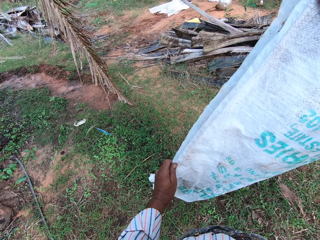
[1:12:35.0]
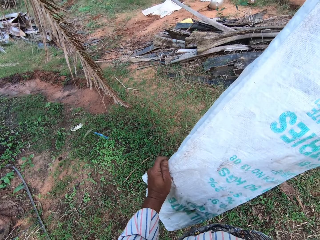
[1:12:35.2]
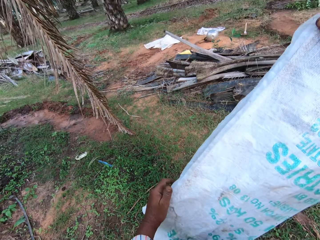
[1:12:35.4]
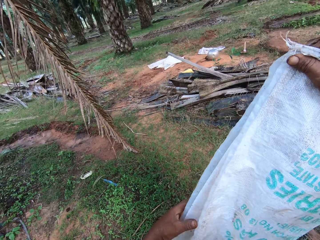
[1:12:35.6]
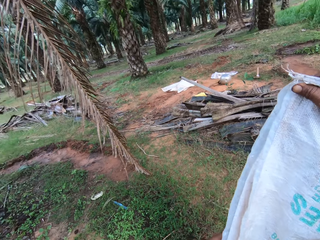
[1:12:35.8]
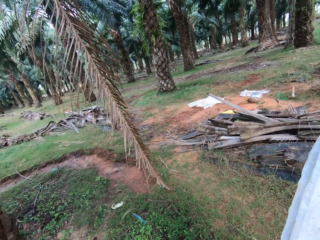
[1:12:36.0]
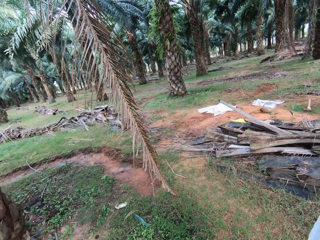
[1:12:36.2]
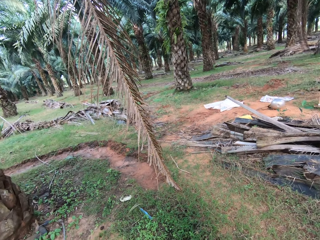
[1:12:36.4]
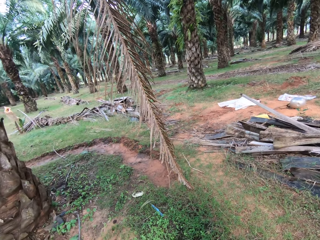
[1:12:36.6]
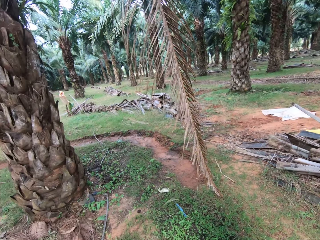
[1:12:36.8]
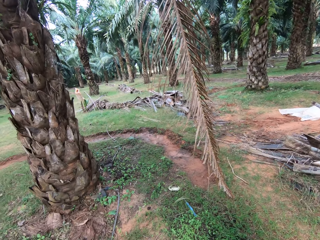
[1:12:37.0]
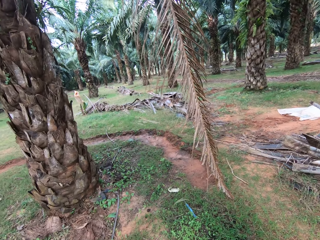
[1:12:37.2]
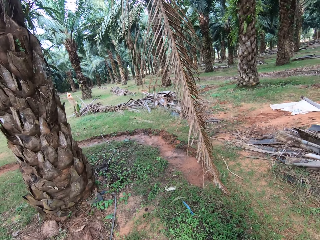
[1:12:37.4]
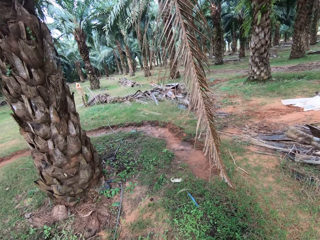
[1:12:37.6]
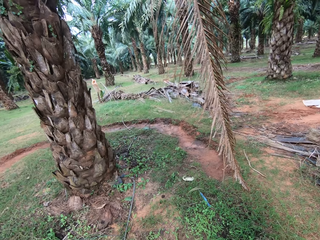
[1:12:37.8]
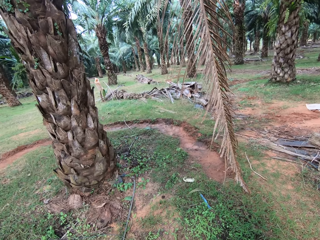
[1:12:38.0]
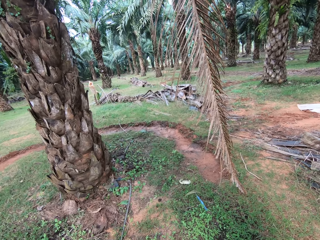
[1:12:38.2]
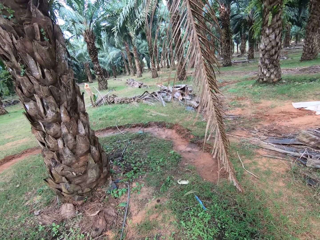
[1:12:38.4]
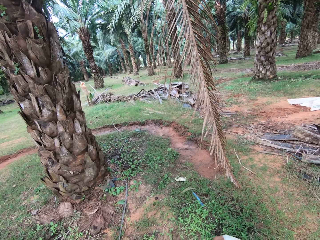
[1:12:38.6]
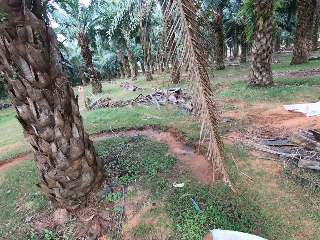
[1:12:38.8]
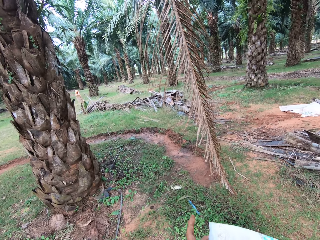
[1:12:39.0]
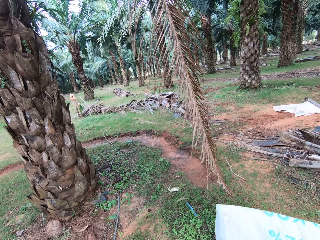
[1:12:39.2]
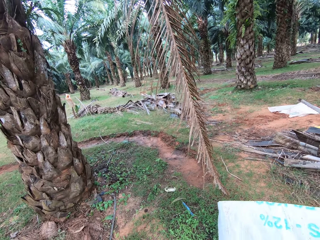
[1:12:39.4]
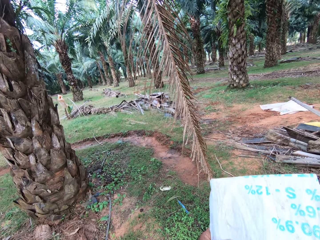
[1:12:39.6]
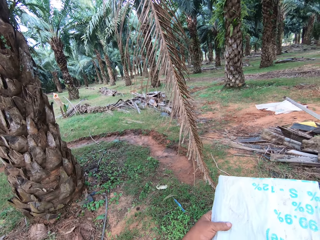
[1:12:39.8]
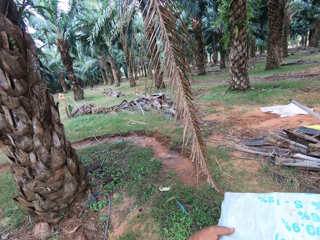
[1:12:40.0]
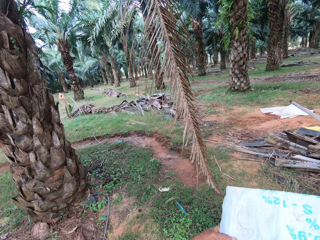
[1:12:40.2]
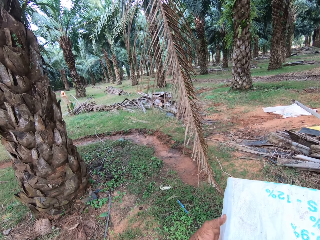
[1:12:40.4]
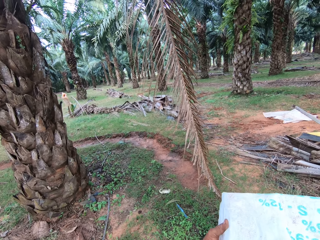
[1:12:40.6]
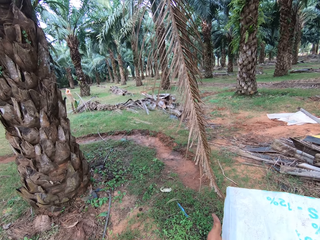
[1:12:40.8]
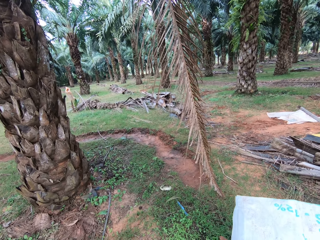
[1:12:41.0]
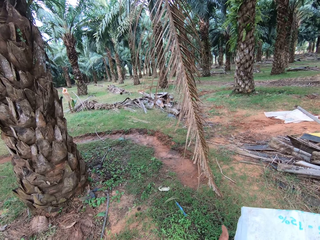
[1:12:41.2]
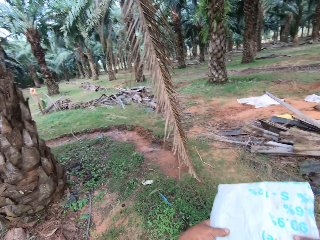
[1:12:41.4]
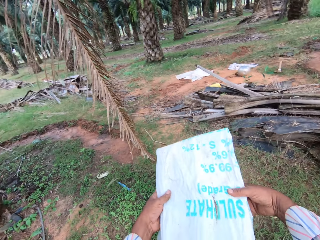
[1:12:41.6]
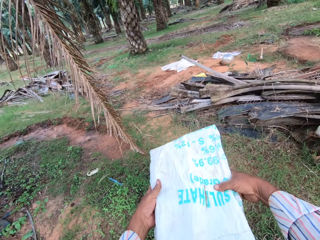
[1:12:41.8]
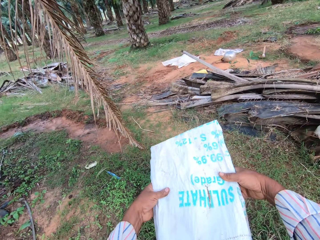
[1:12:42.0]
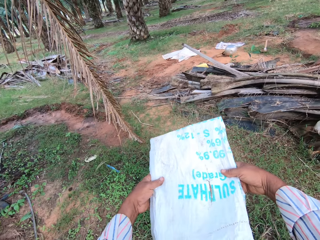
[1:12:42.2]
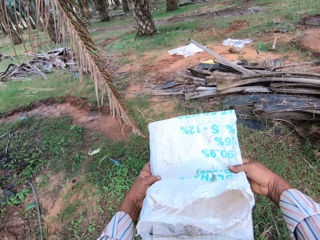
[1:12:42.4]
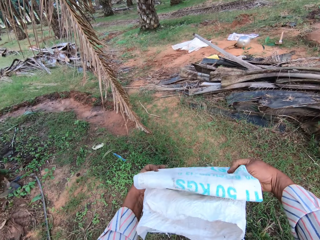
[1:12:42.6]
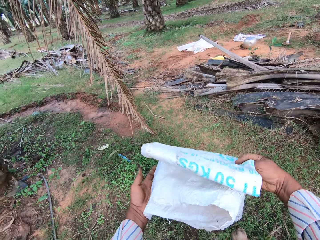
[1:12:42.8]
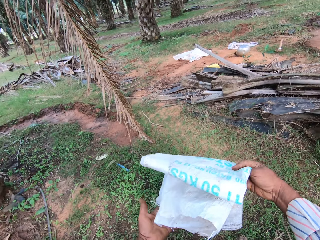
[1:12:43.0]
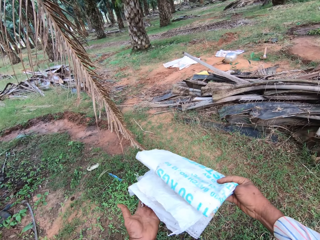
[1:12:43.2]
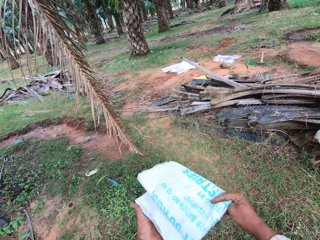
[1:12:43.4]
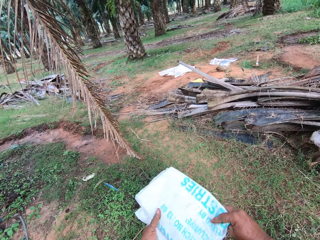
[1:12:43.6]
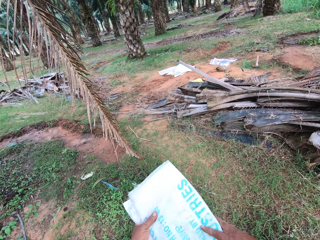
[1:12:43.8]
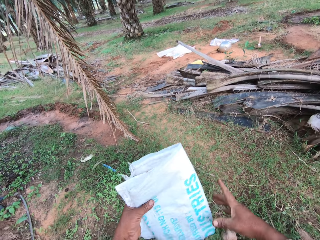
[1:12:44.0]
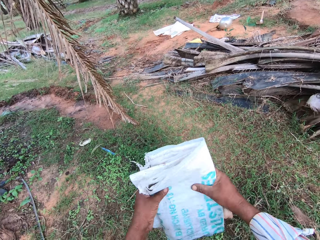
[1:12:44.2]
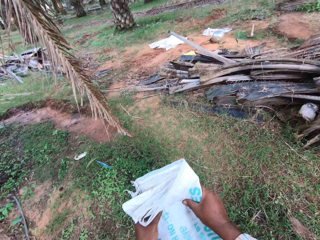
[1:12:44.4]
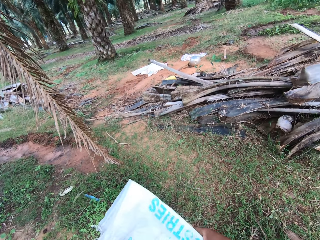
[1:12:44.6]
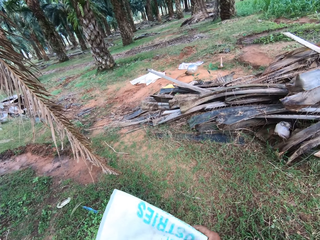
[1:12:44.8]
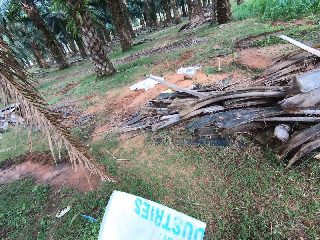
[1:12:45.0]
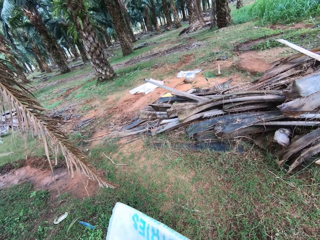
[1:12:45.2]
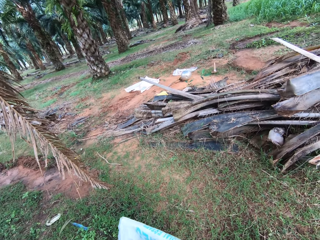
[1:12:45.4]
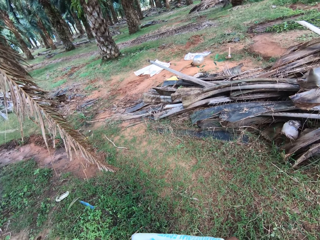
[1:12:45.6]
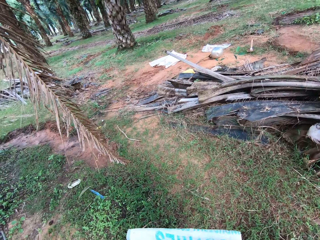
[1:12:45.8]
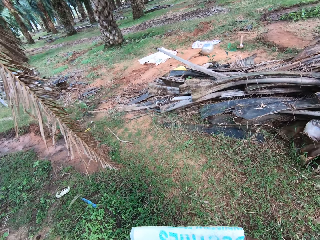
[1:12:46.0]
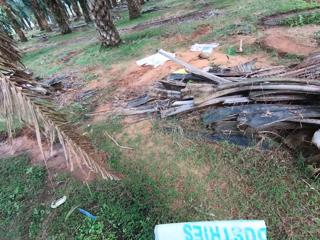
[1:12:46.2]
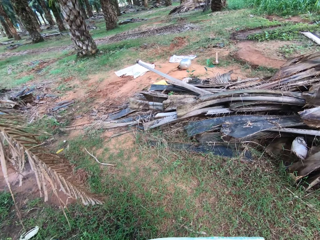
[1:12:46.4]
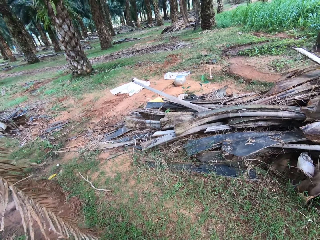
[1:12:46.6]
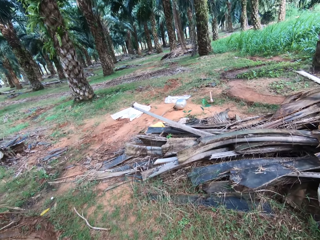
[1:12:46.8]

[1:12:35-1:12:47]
The camera wearer folds the sack. They look around the farm. They hold the sack. They fold the sack. They fold the sack again.

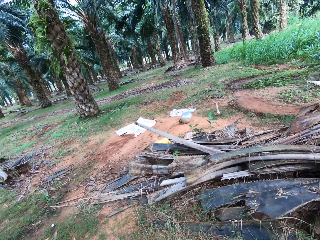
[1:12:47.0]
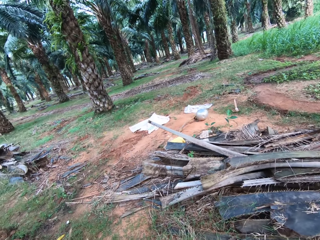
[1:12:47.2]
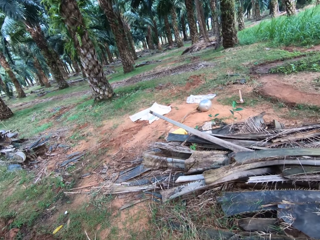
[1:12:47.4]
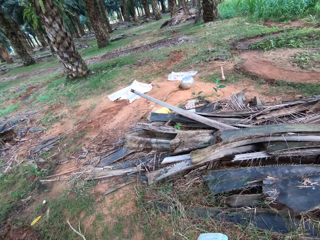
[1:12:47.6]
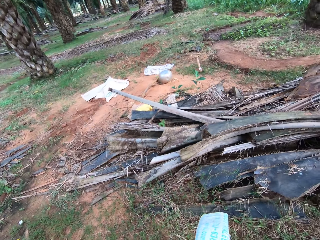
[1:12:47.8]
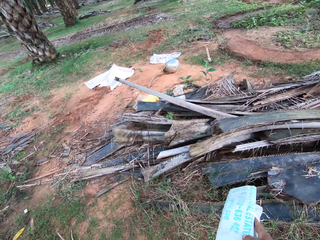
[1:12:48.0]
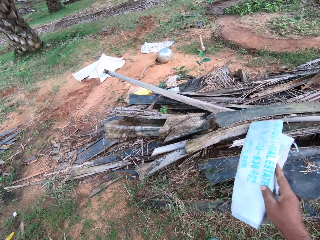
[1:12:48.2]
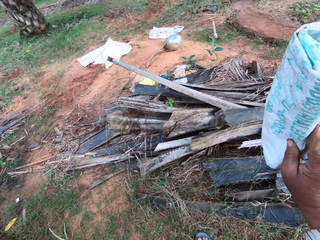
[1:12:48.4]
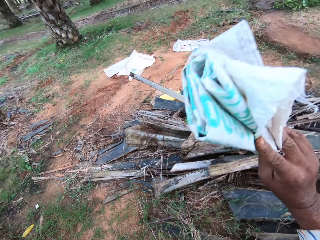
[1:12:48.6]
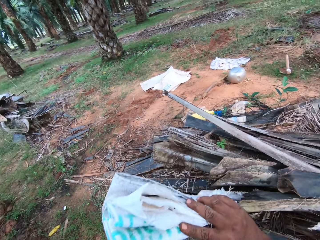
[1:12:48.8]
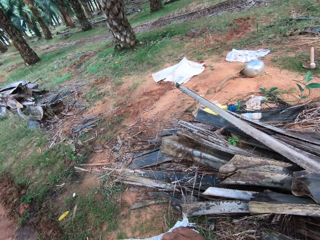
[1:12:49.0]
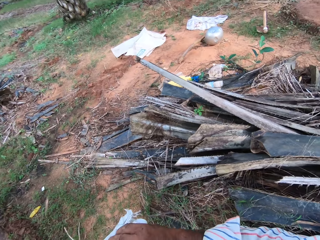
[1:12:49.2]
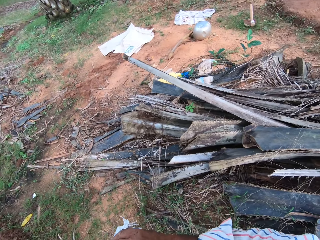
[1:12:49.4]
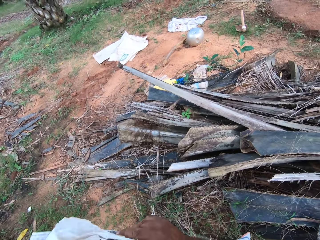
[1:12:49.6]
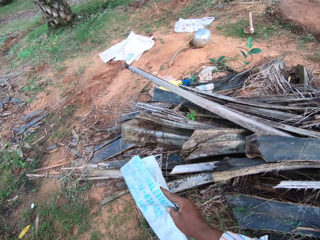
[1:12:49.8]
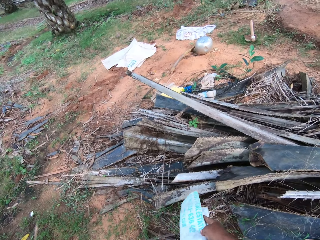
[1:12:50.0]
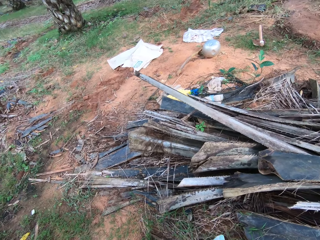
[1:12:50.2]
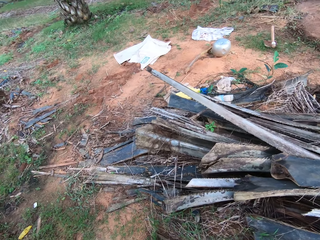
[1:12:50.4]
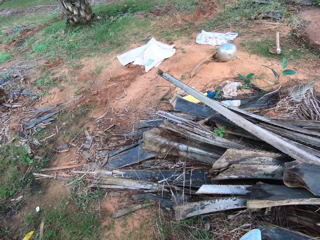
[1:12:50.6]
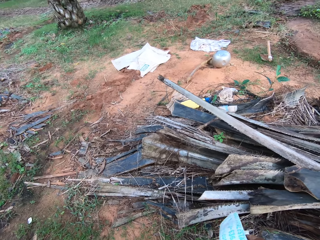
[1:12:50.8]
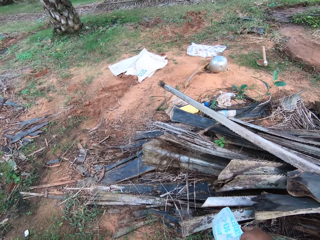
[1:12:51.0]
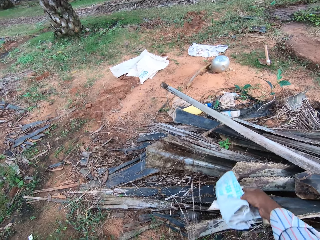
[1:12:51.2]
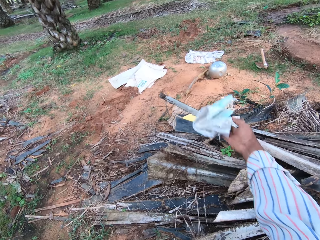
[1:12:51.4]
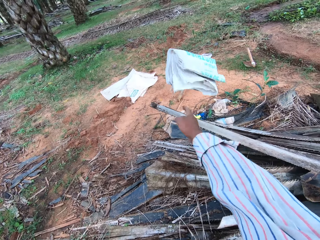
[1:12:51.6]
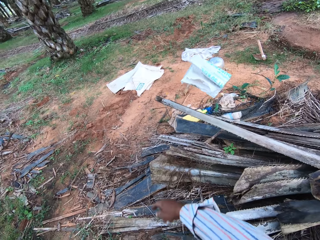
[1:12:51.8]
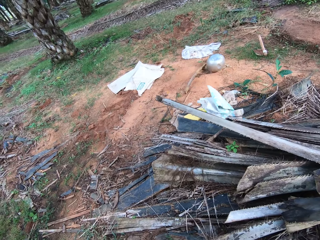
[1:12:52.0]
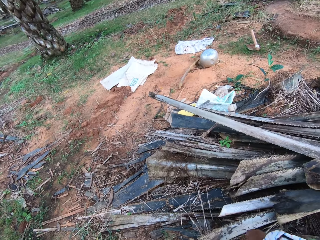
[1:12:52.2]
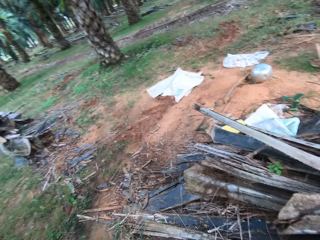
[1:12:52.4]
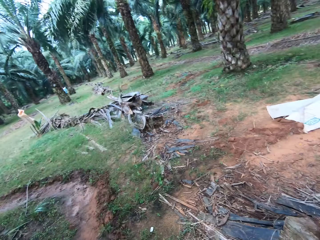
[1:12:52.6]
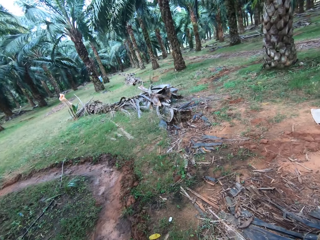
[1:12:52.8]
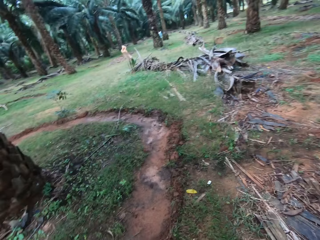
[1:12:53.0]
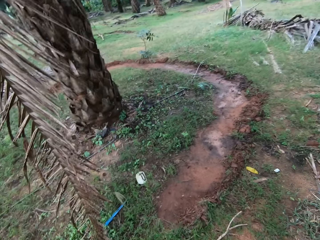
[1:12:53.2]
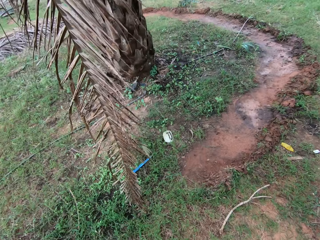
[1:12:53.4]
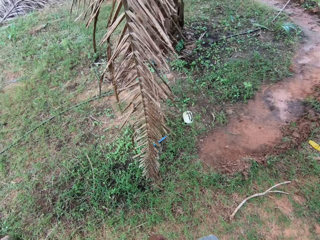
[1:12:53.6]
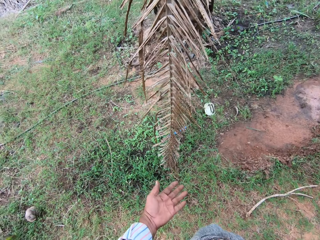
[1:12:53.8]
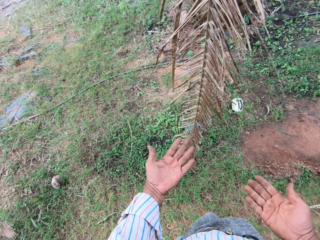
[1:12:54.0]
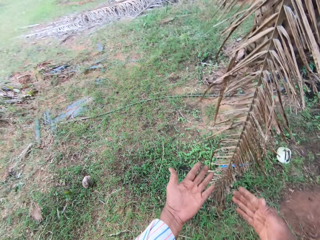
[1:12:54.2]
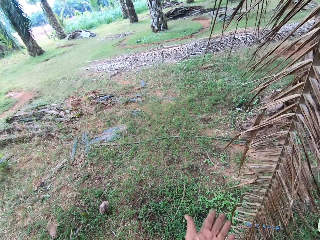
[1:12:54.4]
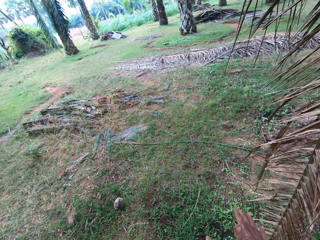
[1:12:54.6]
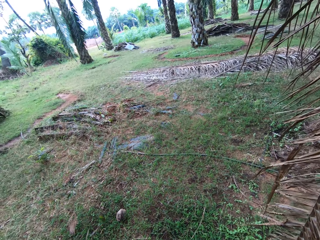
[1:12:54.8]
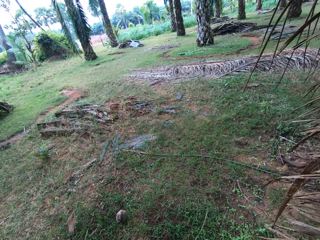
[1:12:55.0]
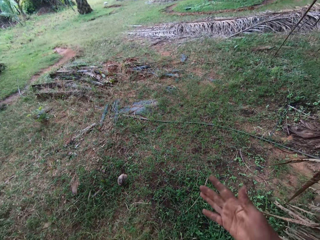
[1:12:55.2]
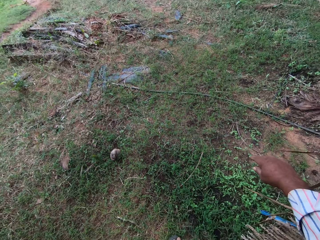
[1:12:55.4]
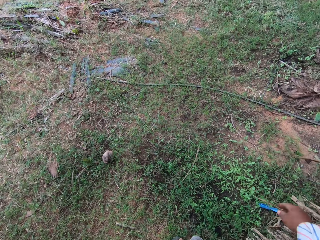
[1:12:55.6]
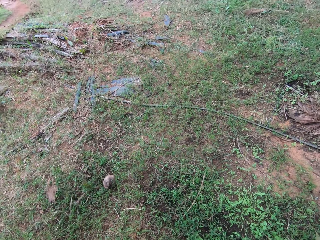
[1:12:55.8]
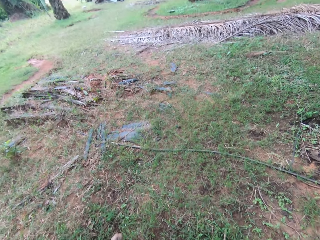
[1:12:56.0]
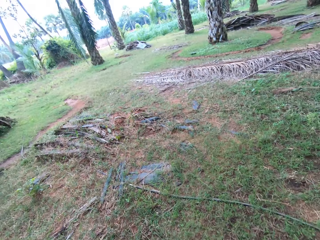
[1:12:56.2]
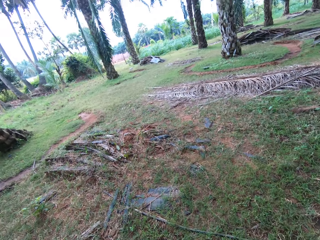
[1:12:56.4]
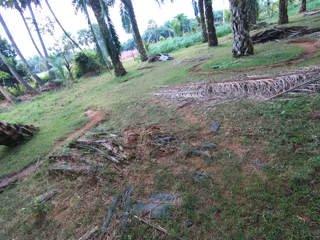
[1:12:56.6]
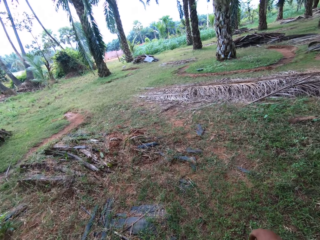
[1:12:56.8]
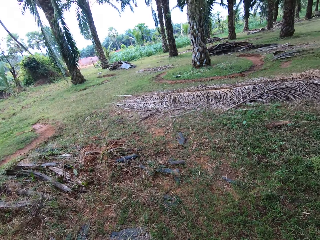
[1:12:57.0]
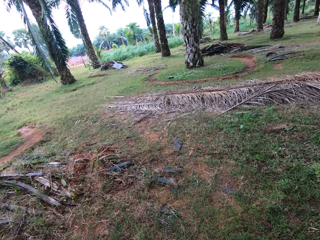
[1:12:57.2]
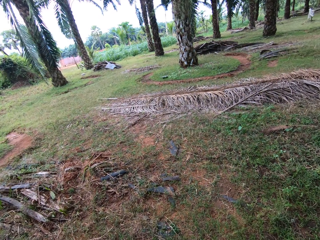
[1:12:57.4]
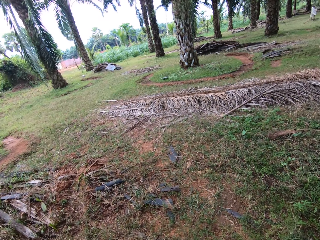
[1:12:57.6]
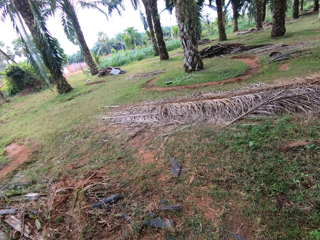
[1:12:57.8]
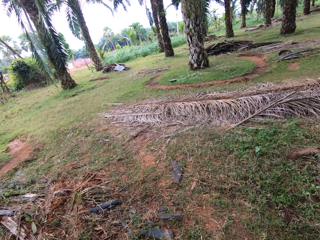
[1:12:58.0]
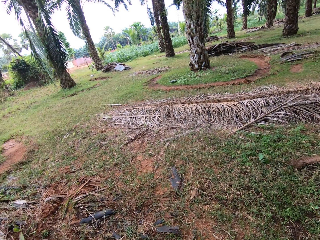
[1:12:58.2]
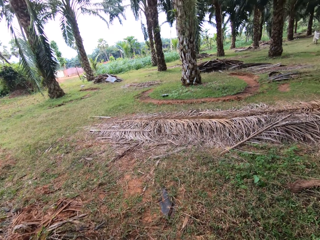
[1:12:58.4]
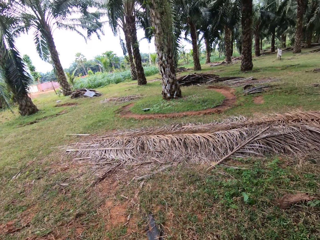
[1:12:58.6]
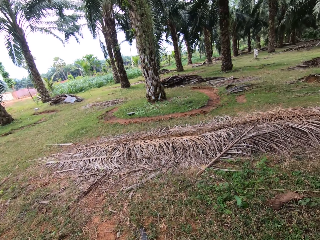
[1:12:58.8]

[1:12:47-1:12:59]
The camera wearer holds the sack. He holds the sack with his right hand. He throws away the cement bag on a heap of rachises. He looks around the farm. He looks on his hands.
